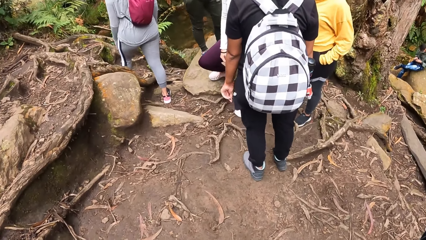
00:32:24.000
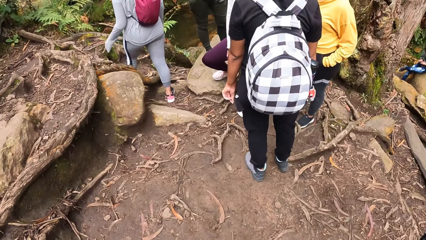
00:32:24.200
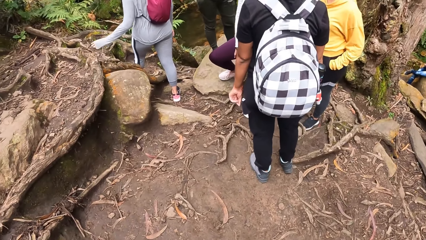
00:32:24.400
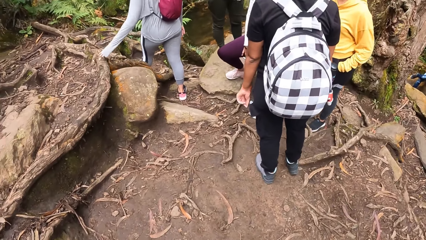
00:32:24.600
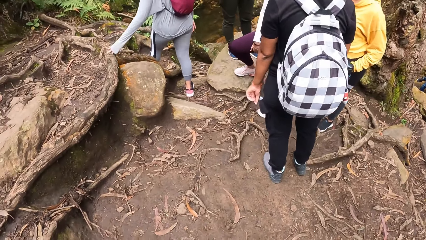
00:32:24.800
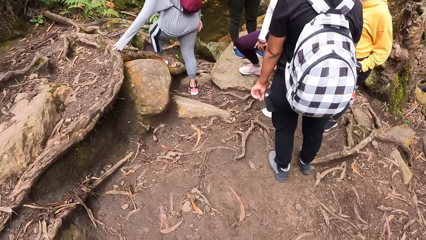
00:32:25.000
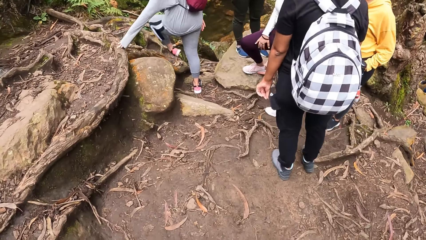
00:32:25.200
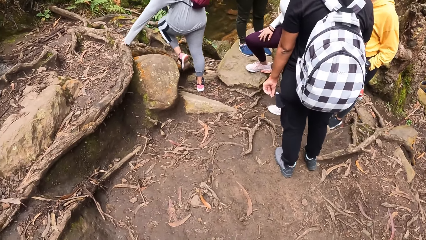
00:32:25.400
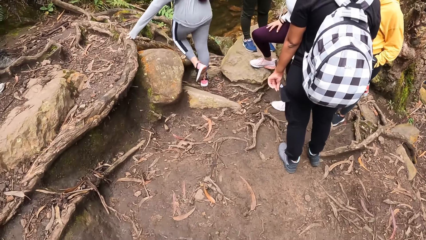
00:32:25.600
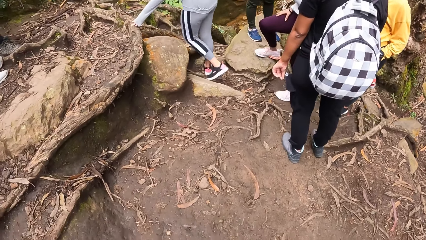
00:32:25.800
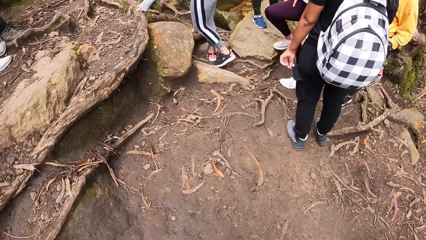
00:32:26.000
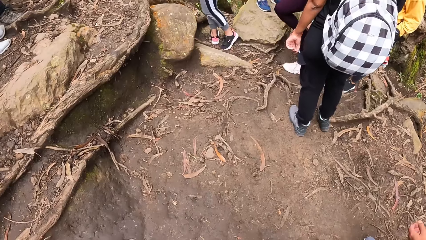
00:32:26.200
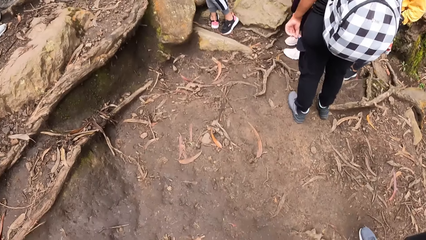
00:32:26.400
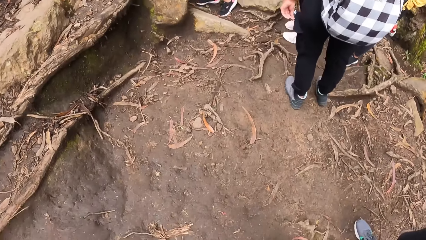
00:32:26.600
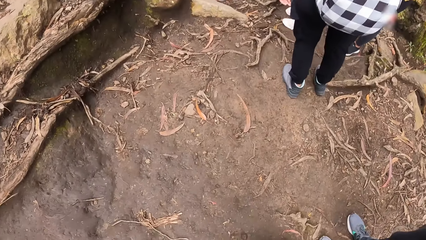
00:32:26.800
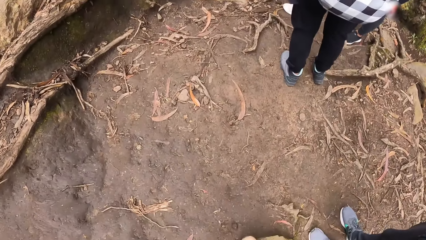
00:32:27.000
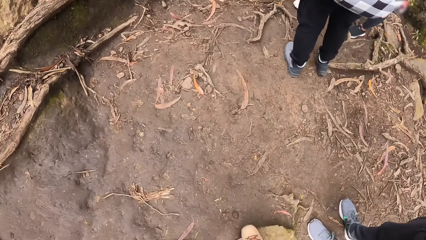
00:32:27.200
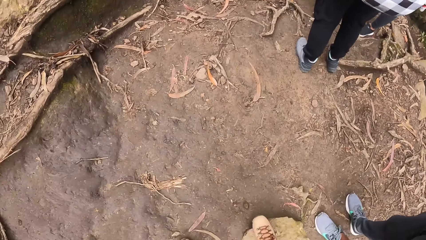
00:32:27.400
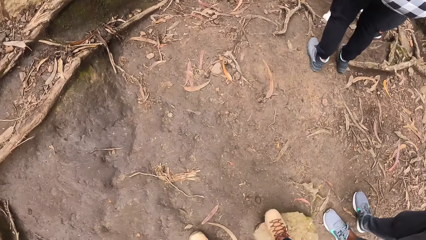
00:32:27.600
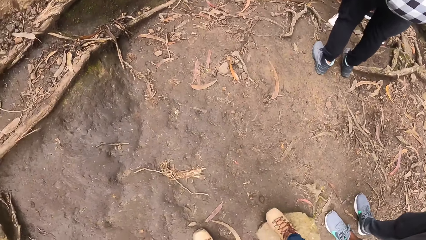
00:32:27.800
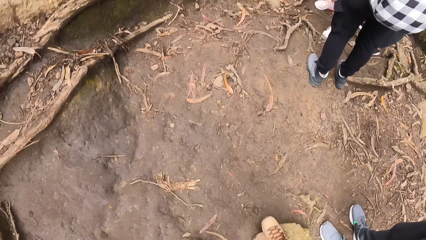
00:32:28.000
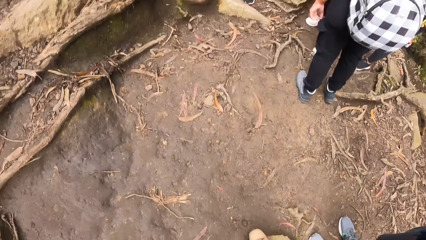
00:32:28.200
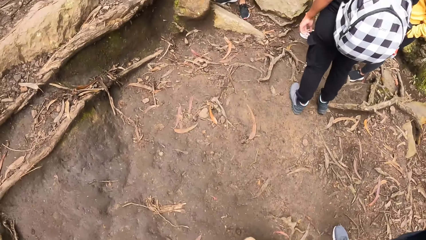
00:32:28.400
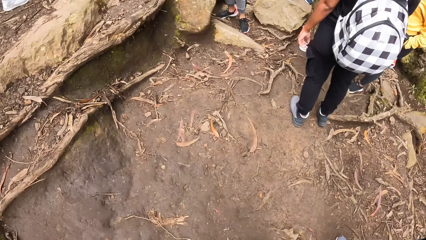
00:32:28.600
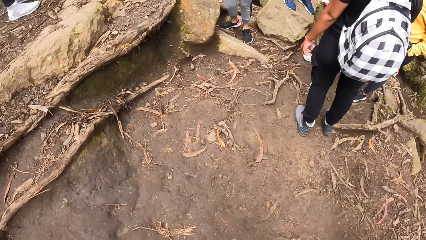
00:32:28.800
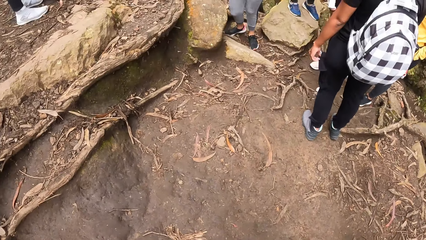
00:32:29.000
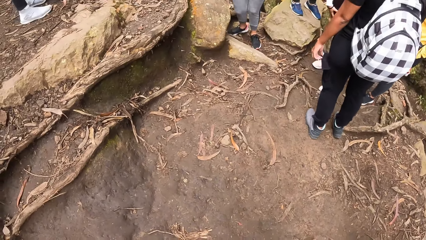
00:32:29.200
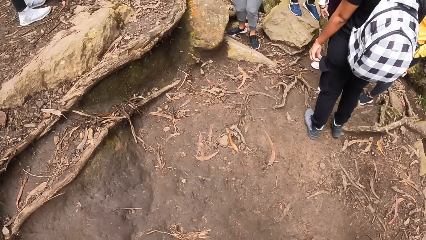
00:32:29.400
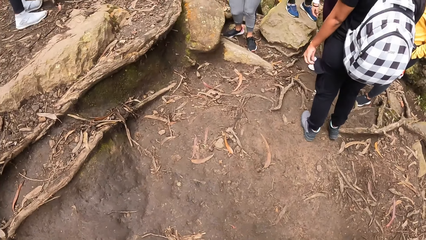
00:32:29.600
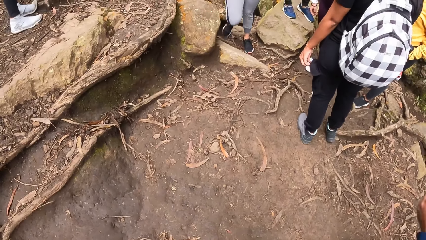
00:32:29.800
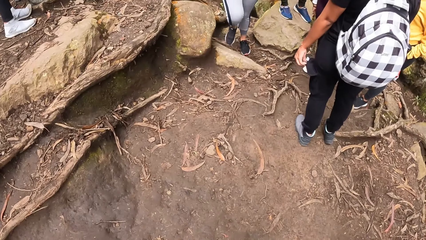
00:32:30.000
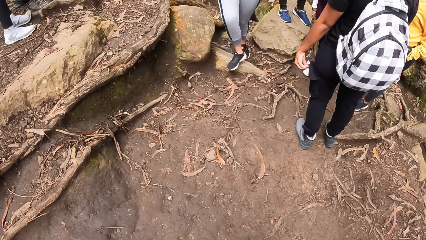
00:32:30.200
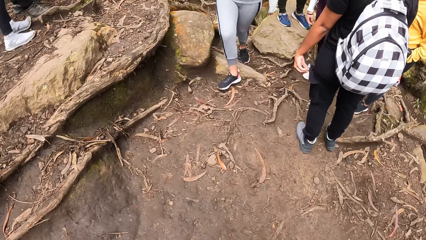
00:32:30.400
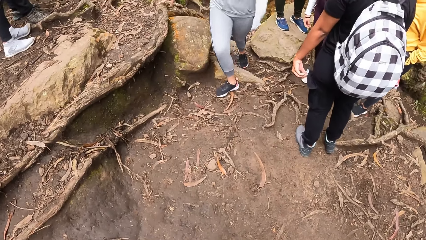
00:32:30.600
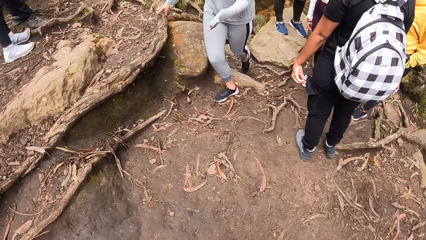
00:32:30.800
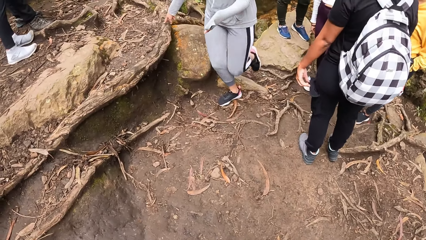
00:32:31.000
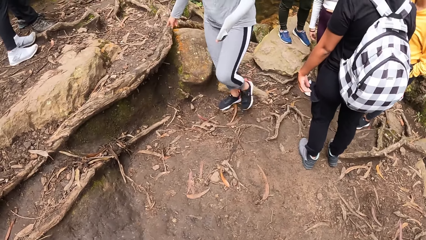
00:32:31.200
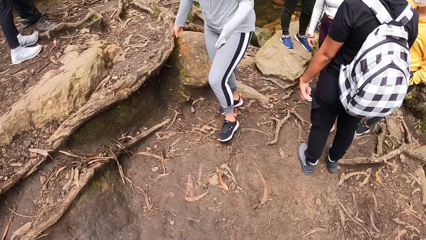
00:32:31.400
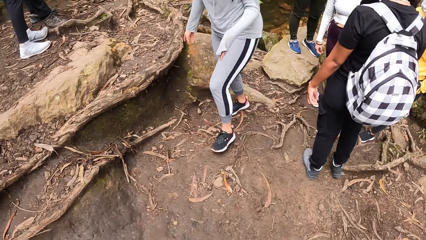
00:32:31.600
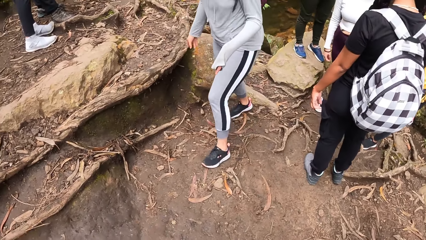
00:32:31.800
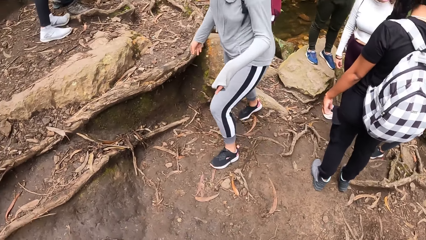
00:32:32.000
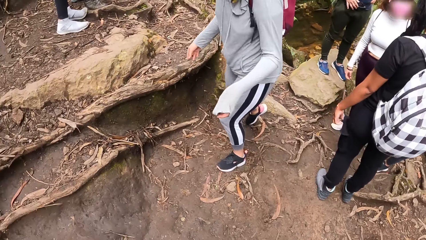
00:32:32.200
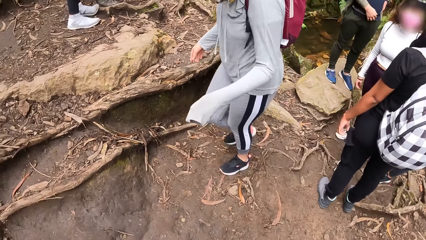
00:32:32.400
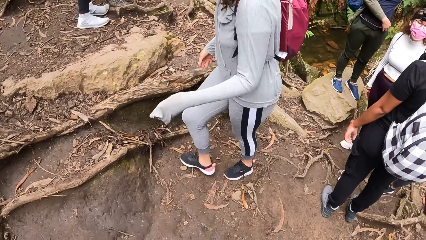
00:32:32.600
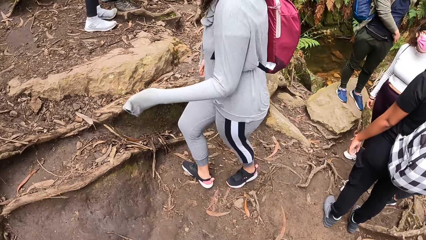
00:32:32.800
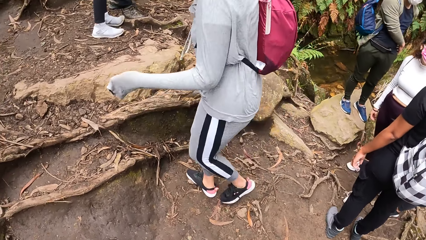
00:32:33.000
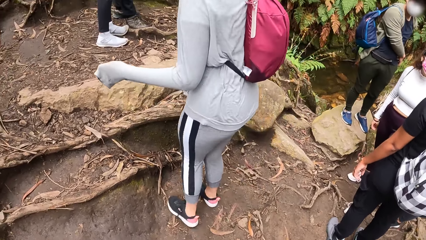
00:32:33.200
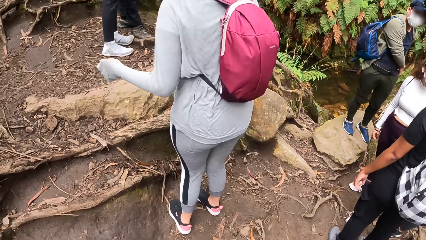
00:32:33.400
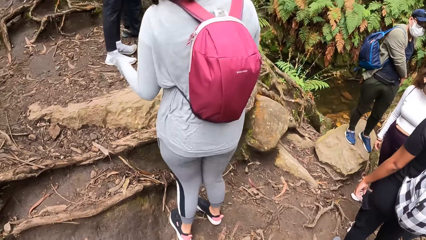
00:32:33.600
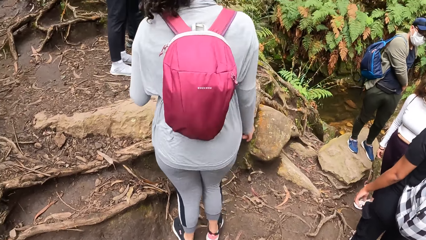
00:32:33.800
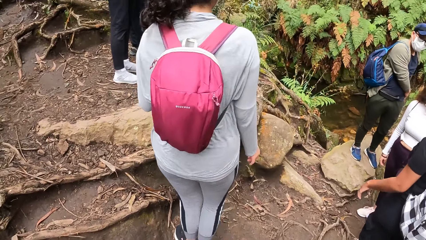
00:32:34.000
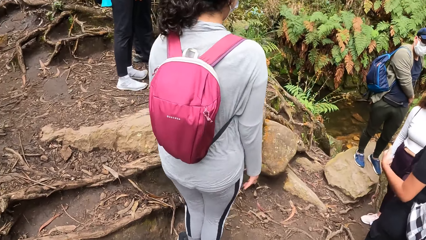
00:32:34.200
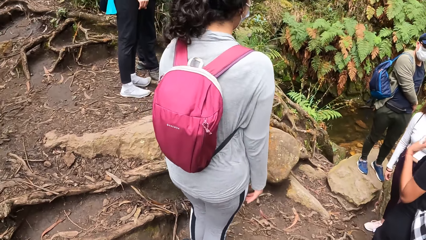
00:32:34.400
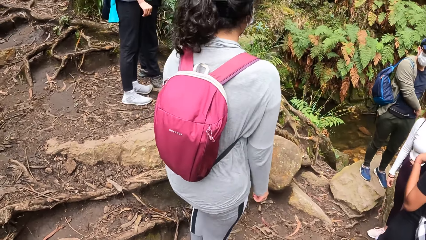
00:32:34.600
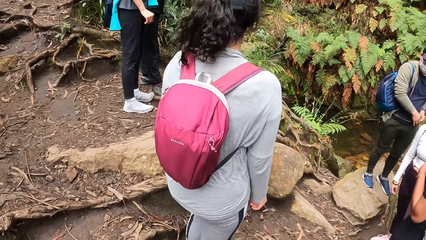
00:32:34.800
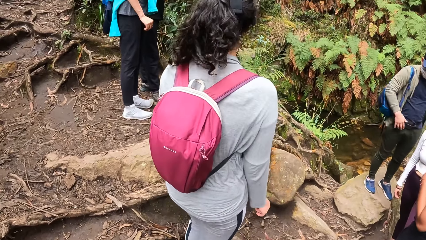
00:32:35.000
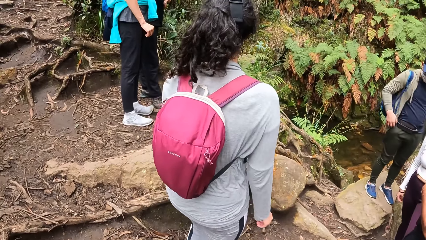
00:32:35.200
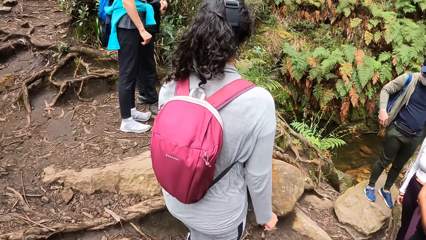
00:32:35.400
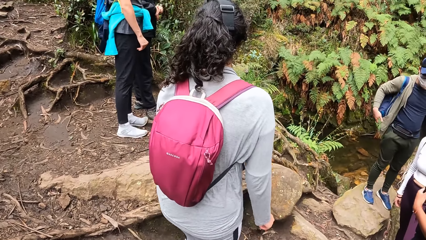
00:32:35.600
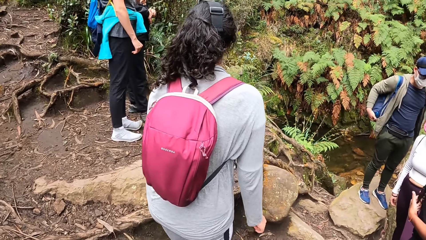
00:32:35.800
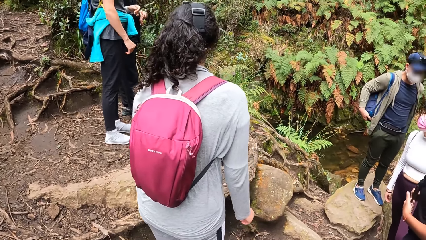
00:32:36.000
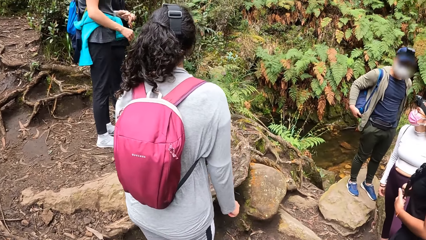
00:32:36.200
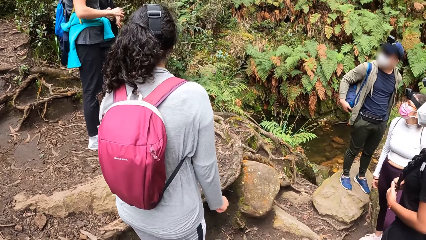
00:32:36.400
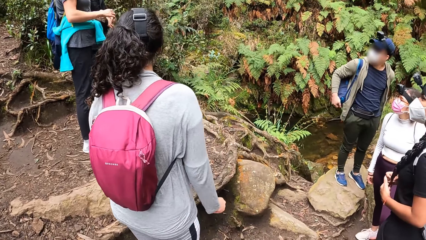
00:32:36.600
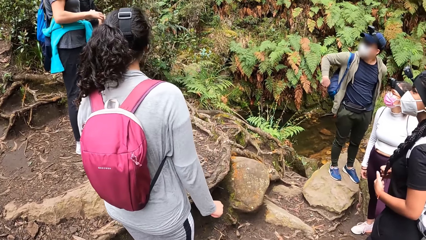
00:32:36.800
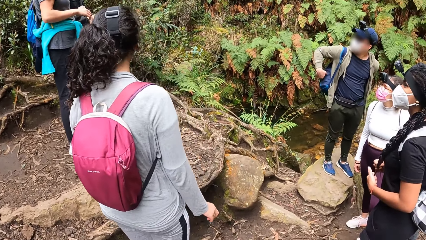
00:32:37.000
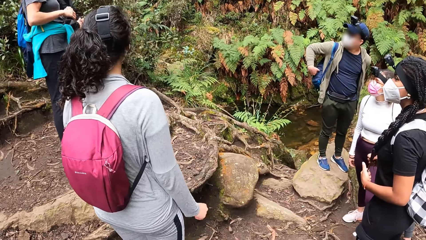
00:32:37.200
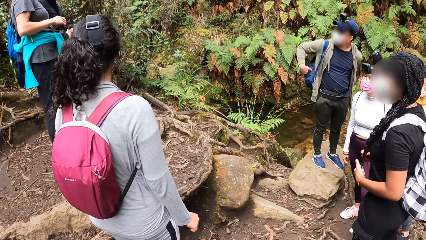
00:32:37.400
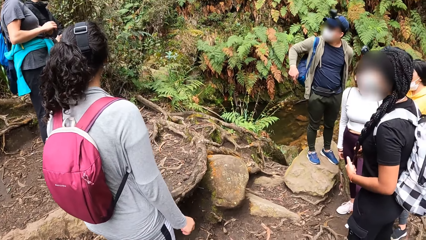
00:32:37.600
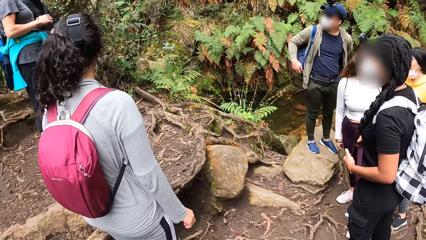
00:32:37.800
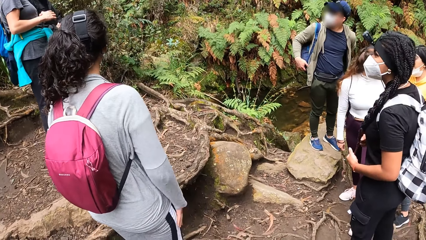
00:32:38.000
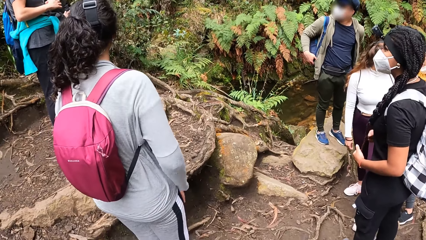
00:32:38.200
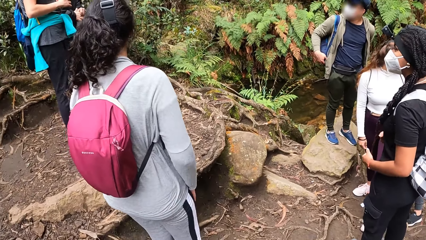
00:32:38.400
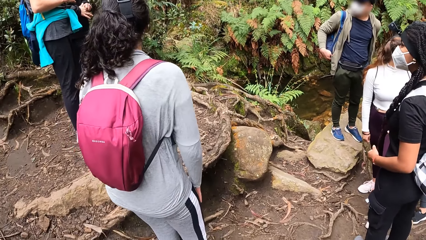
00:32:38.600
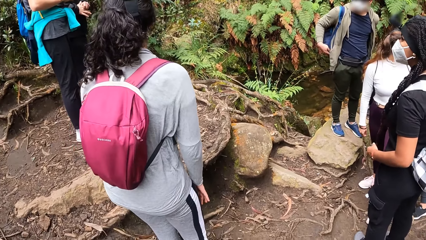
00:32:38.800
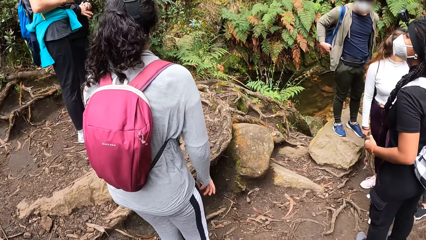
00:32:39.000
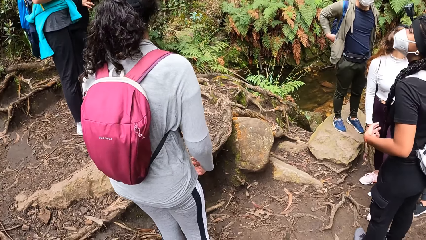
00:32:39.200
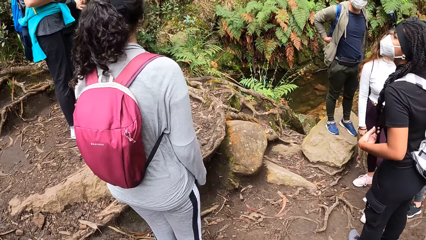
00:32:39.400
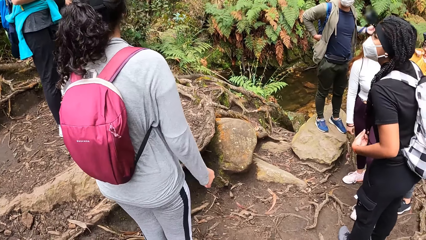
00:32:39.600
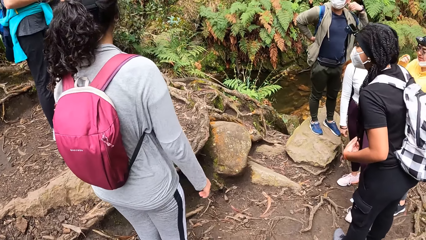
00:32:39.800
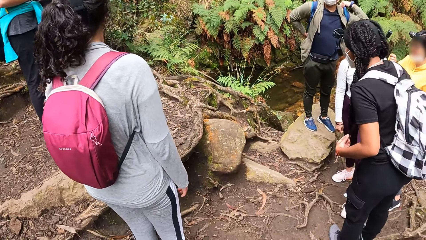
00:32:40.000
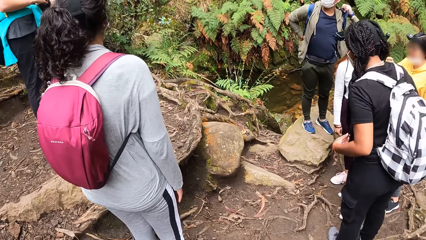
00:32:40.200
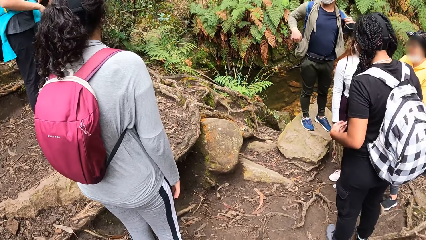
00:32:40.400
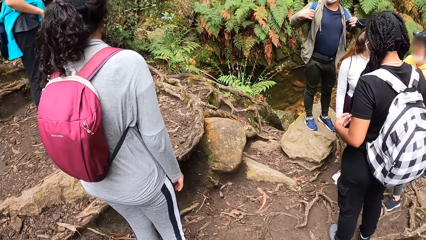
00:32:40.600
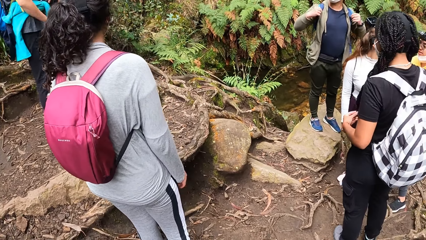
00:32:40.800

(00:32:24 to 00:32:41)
A person moves their legs. The camera wearer turns to the side. A woman interacts with the group of people.
